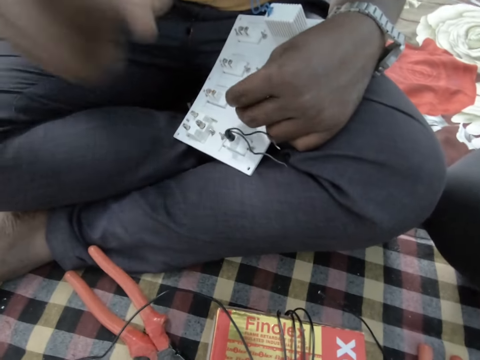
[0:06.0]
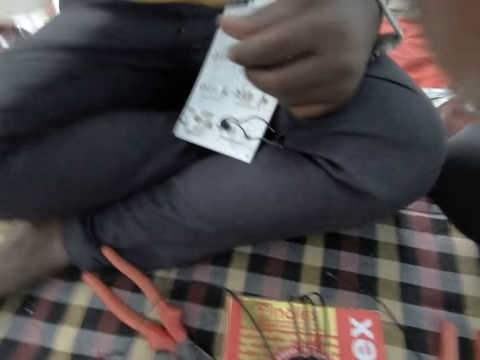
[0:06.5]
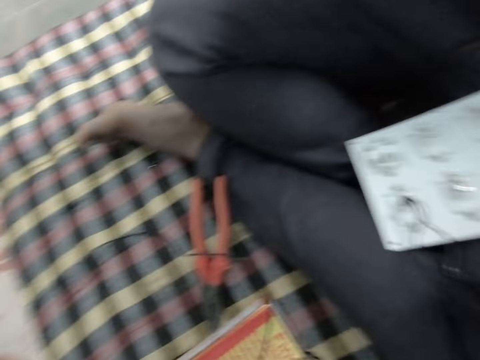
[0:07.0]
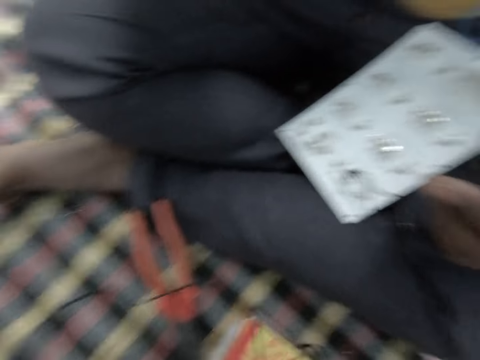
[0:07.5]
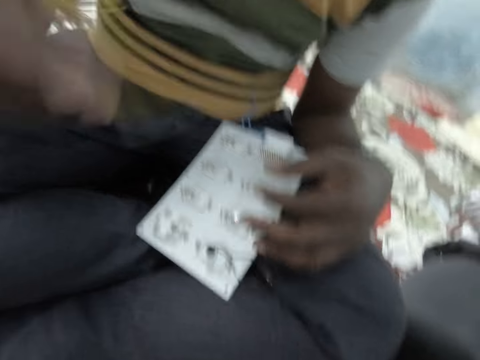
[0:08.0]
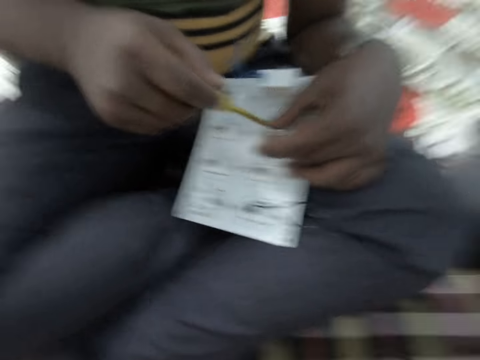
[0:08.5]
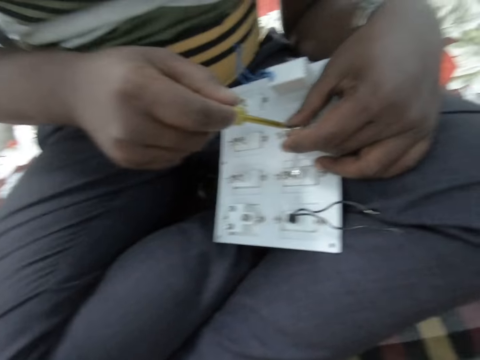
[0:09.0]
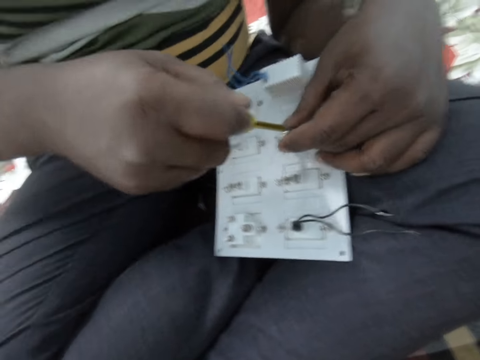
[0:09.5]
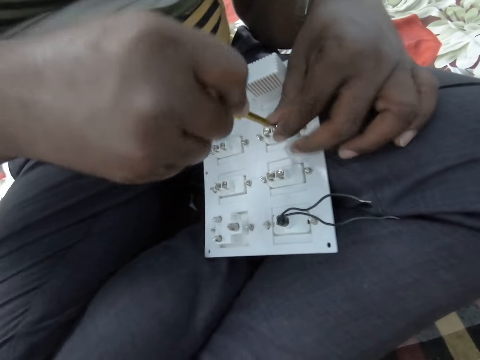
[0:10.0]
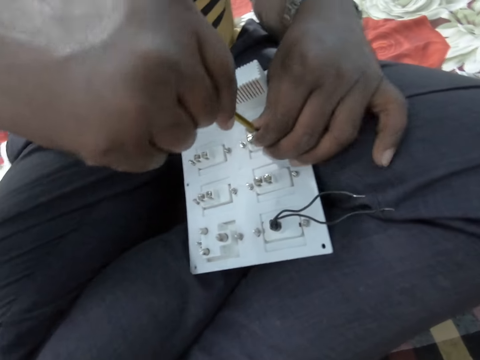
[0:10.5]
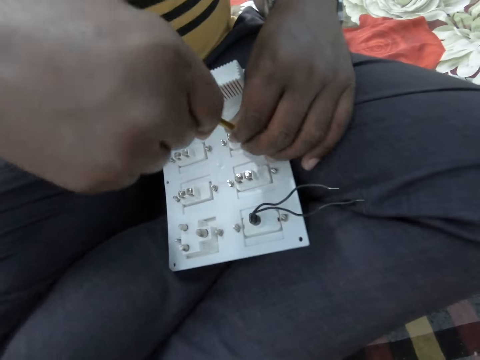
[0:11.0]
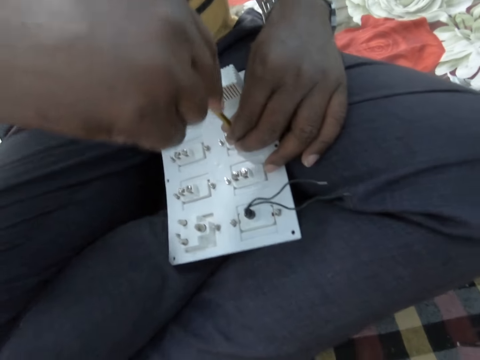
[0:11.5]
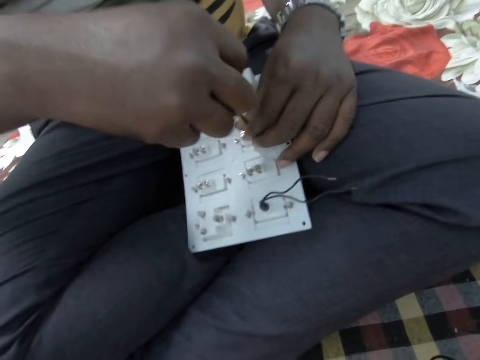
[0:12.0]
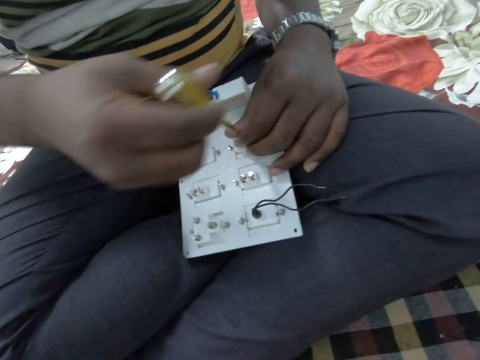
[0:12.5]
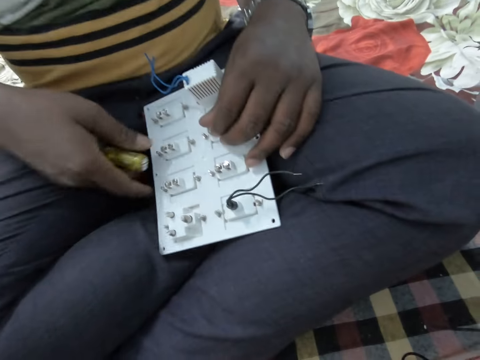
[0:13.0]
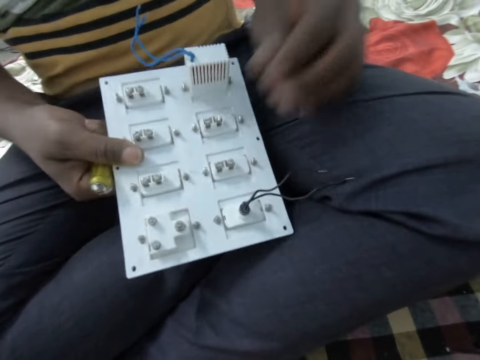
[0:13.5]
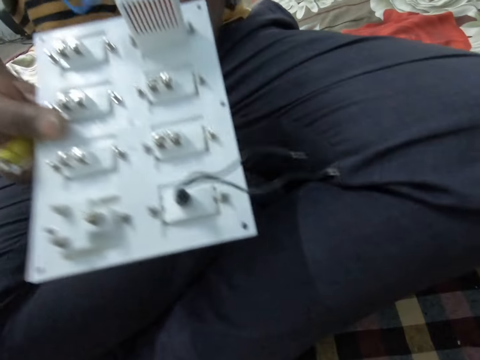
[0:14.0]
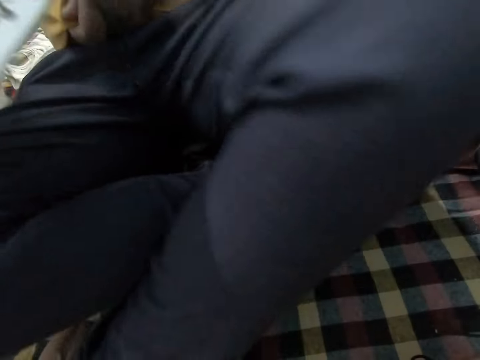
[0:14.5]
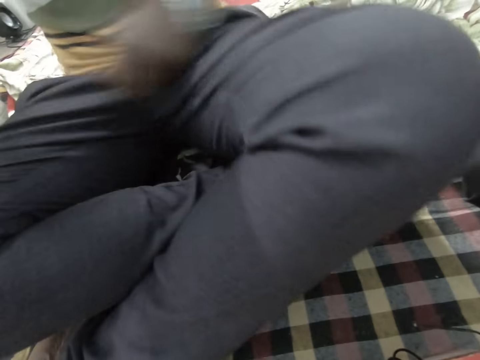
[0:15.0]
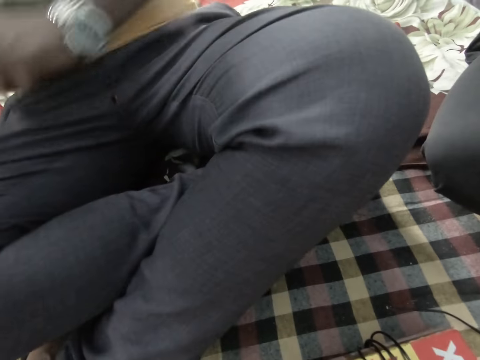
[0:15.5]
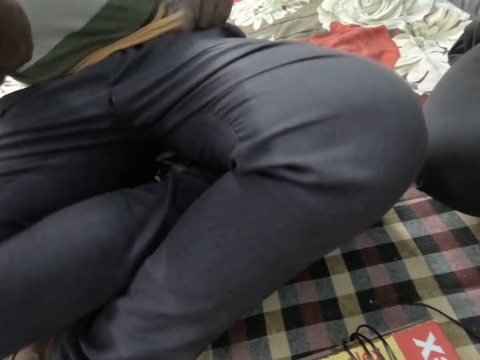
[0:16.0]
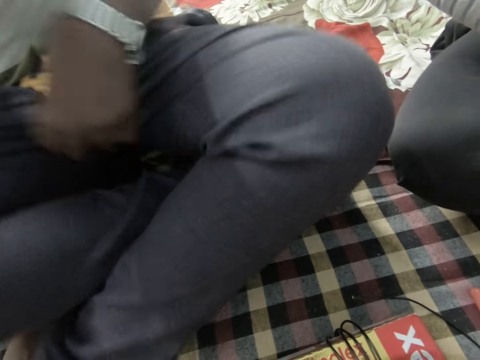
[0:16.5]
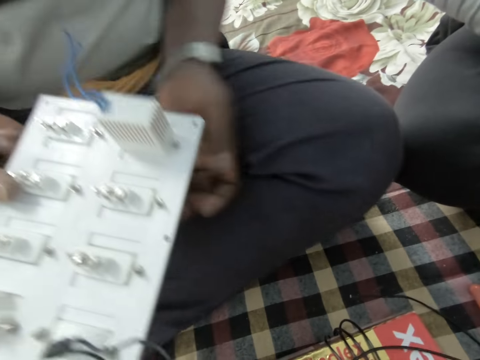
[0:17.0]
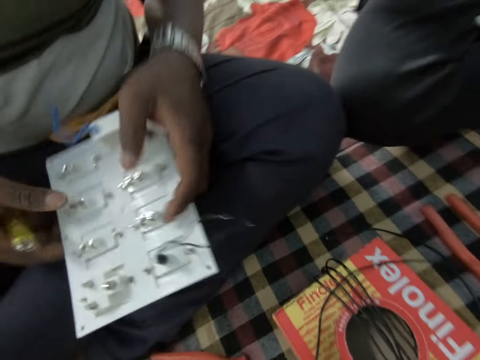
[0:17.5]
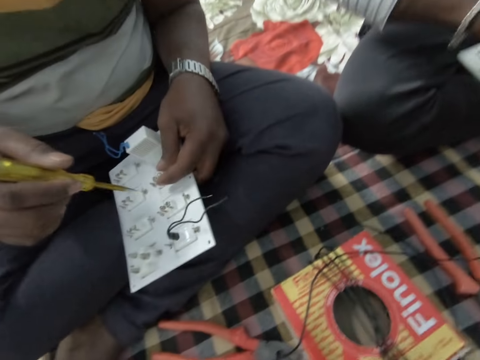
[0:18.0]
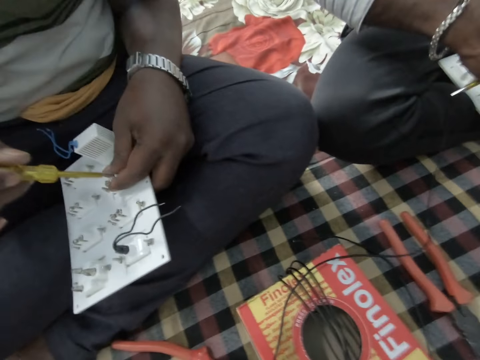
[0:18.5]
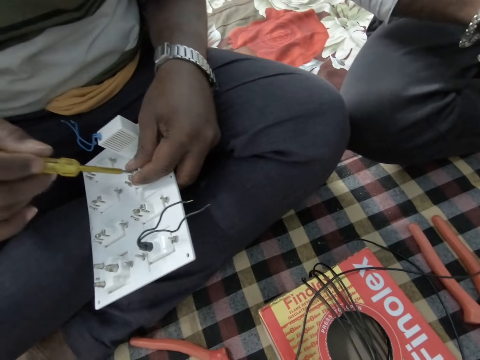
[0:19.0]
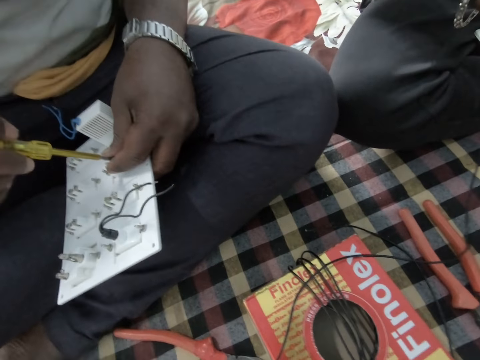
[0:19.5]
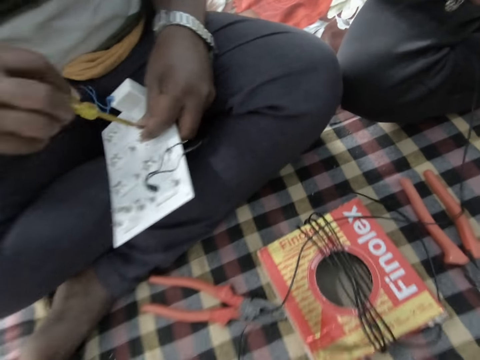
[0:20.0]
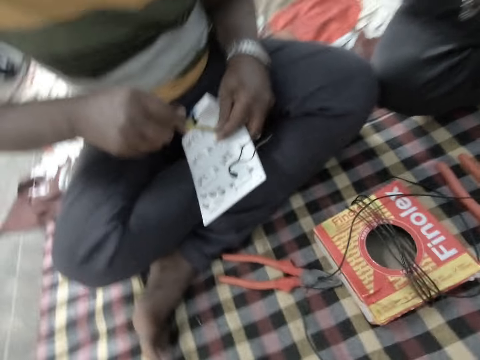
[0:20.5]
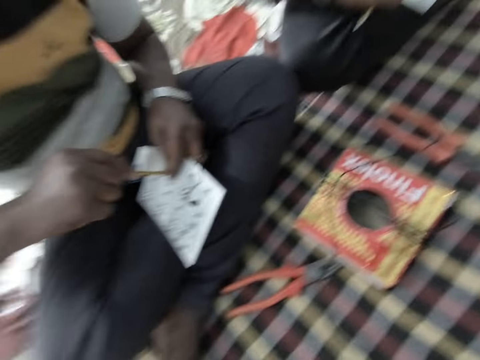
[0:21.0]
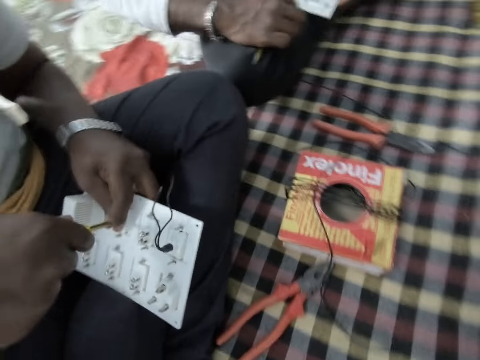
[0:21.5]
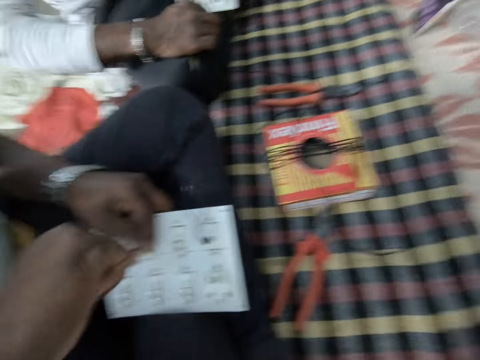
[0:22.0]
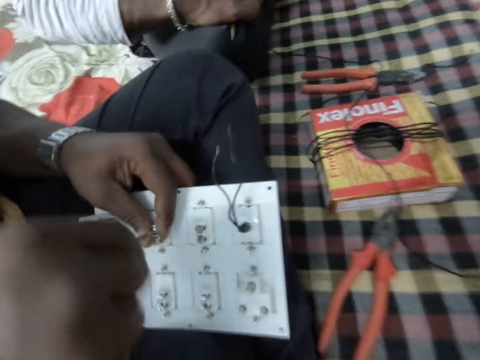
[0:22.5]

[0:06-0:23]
The camera wearer talks. A man touches the camera. The man fixes the device with the screwdriver. The camera wearer looks at the device. The man tightens a screw. The man holds a socket, adjusts his clothes, holds the socket with his left hand and tightens the screw.

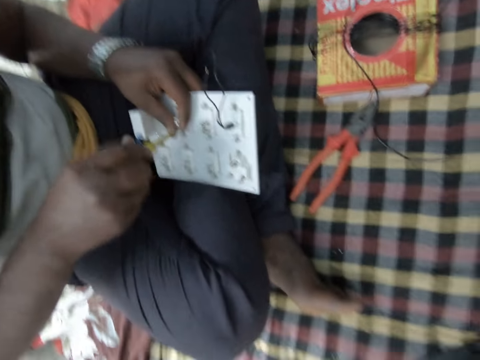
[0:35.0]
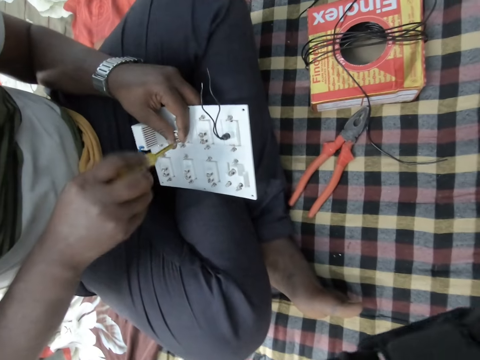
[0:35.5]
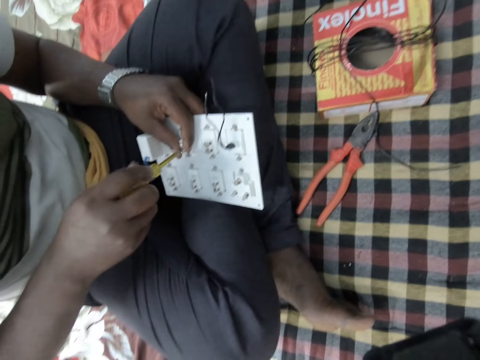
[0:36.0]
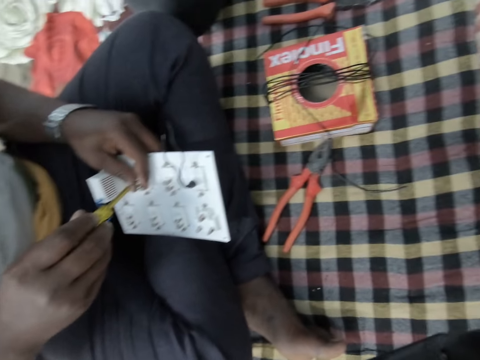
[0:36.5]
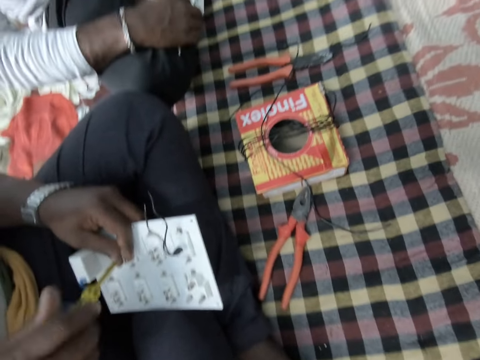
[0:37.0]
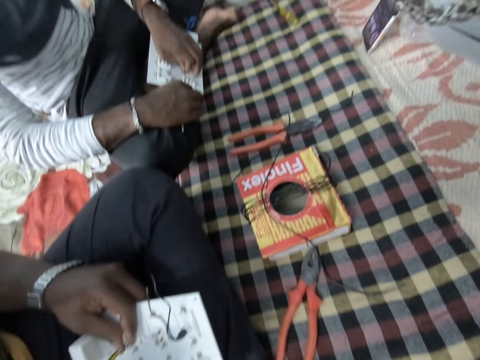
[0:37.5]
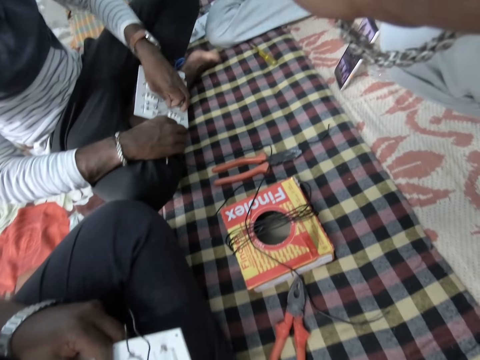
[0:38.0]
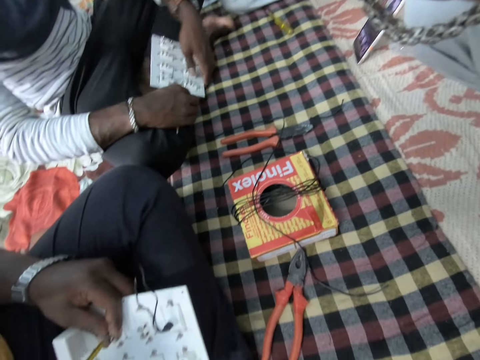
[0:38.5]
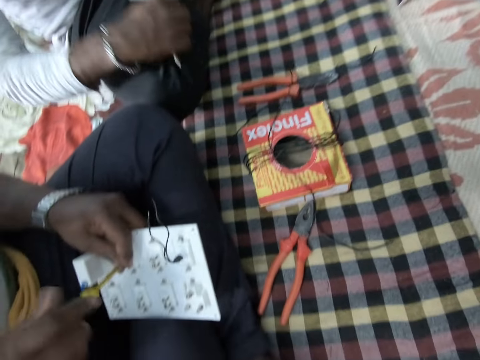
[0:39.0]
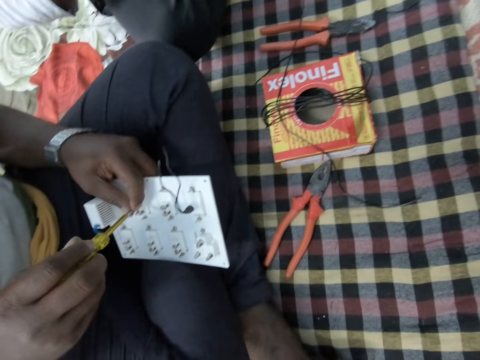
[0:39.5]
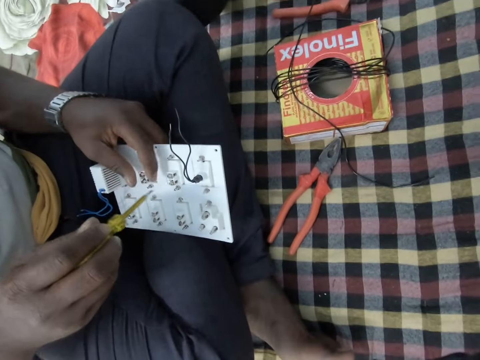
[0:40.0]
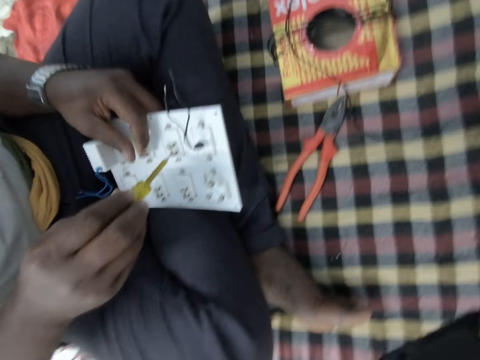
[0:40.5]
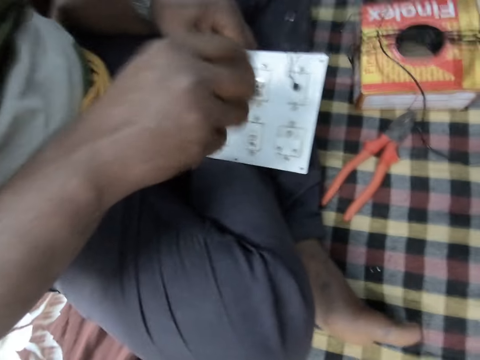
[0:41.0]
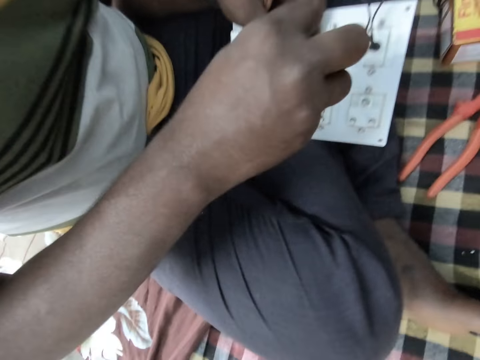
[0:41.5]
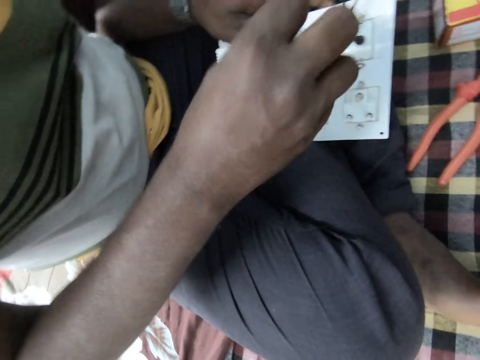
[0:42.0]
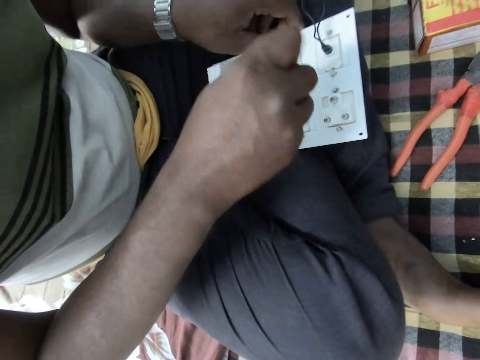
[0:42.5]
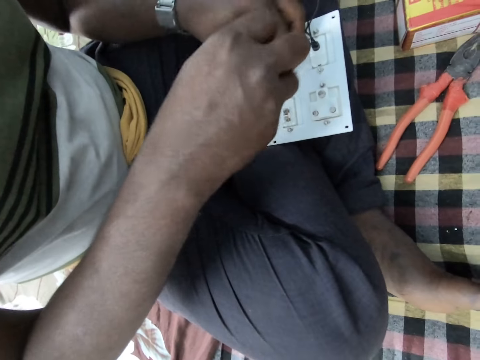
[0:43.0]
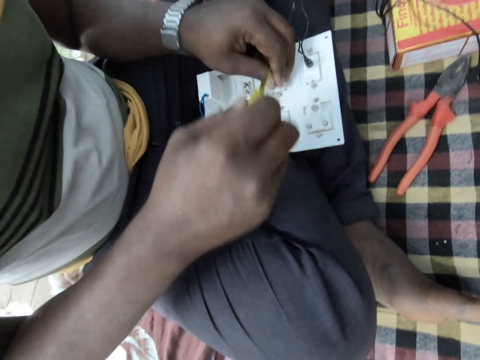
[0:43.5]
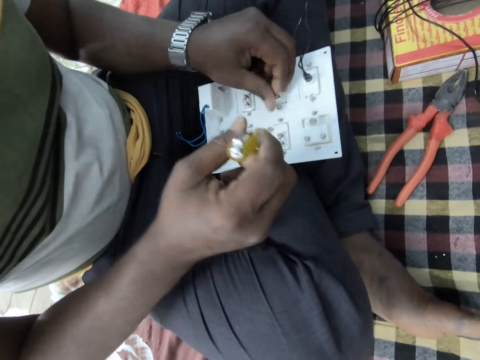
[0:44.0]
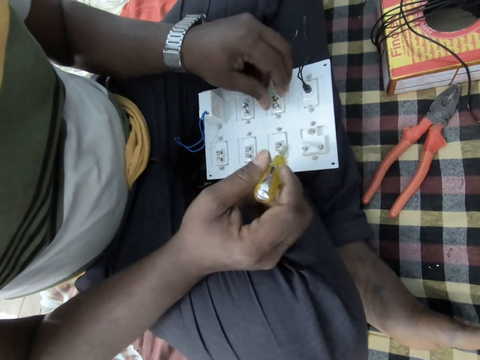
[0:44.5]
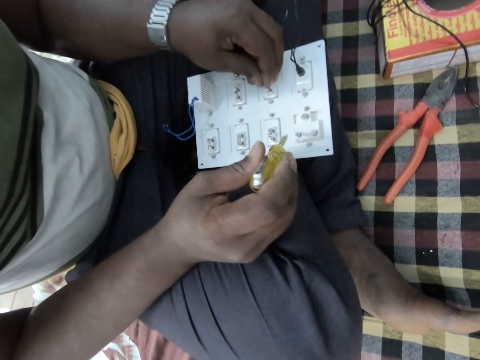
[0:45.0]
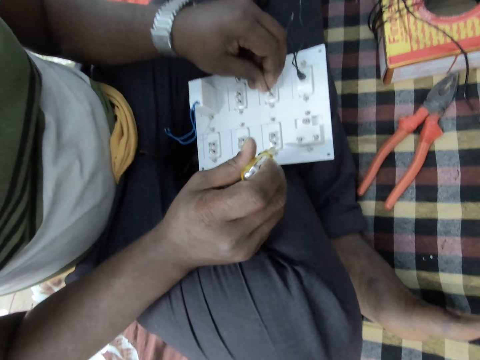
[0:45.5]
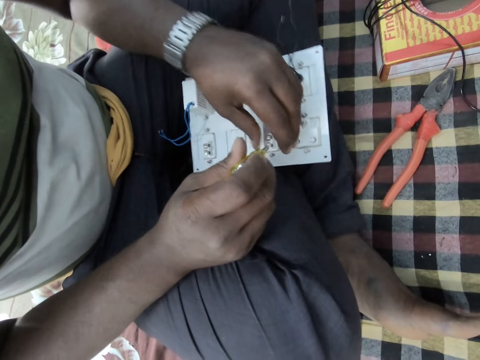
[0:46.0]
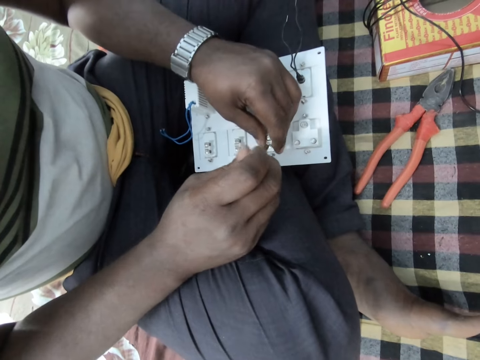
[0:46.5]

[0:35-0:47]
The camera wearer moves his body. A man raises a socket. Another man tightens a screw with his hand.
